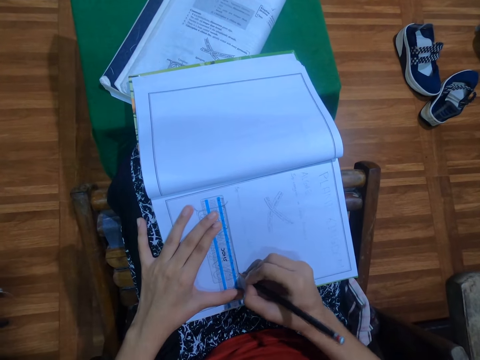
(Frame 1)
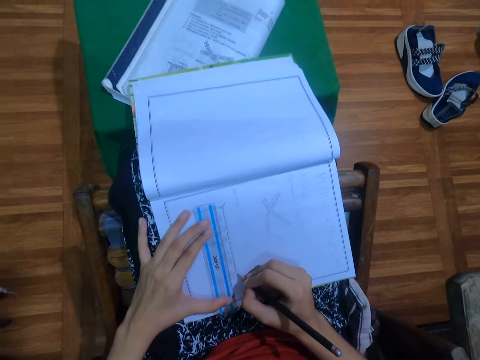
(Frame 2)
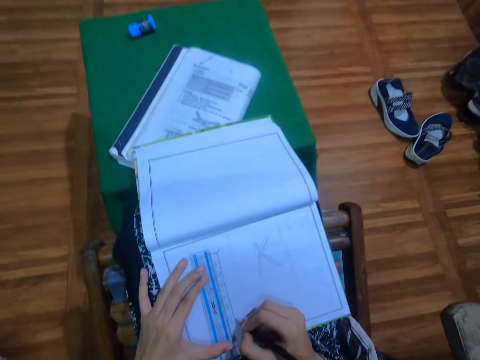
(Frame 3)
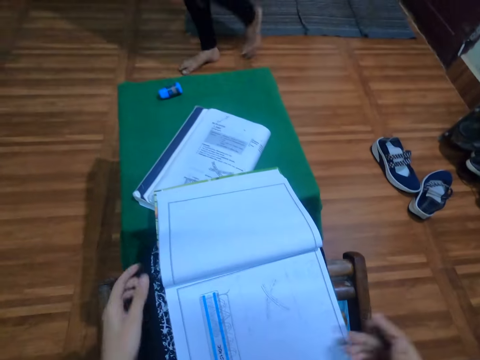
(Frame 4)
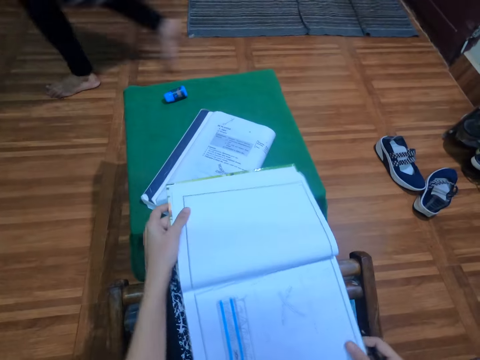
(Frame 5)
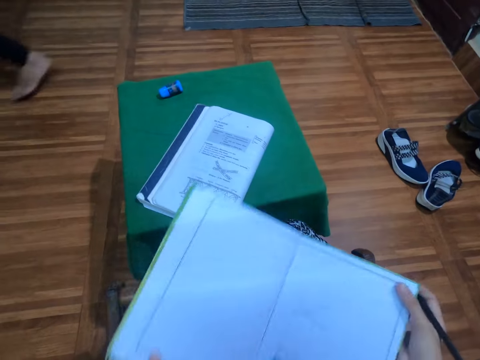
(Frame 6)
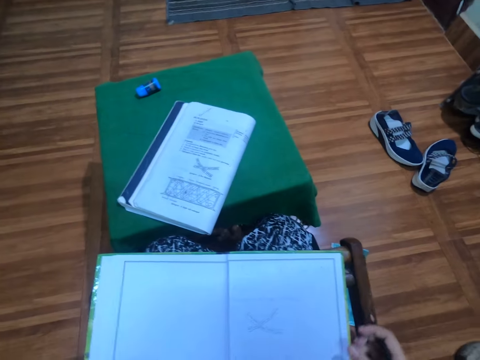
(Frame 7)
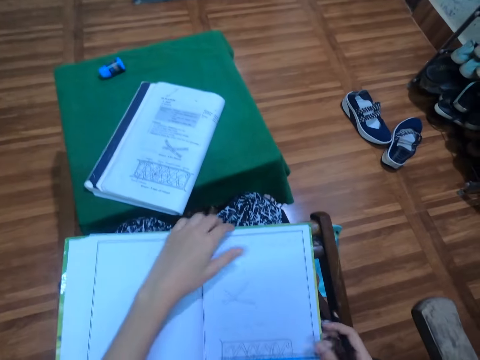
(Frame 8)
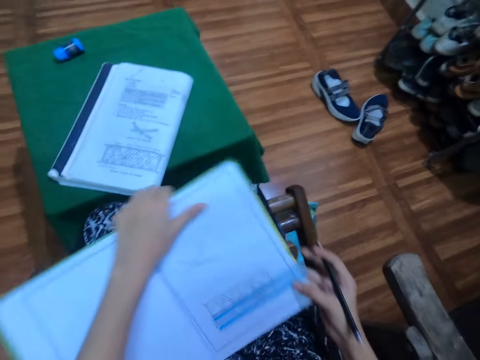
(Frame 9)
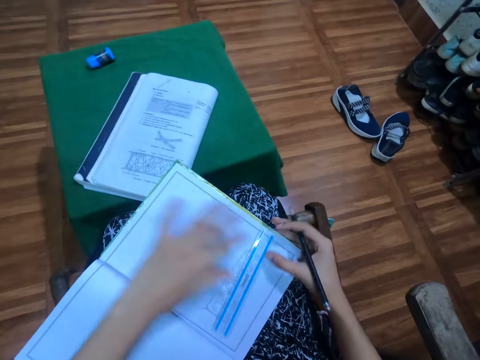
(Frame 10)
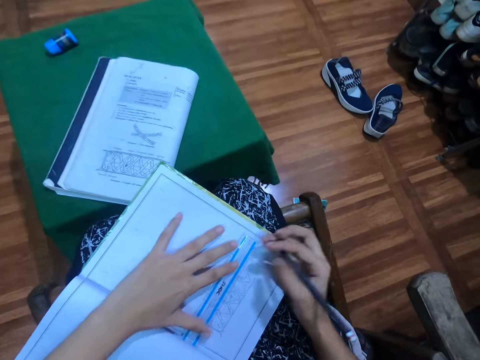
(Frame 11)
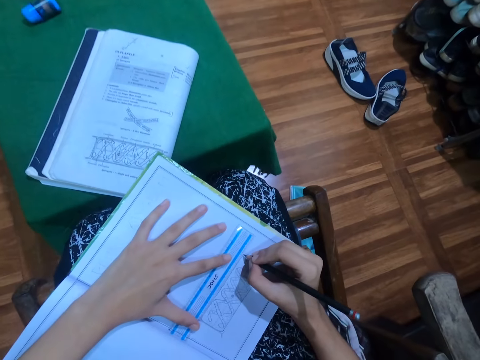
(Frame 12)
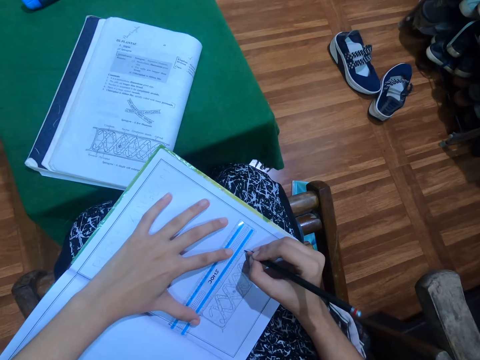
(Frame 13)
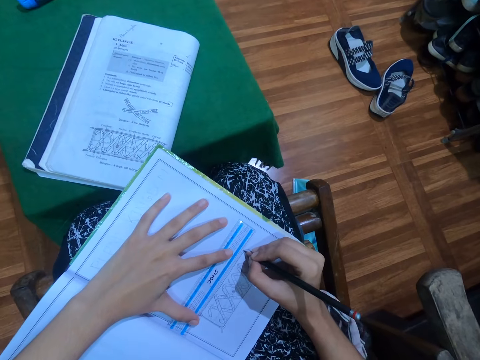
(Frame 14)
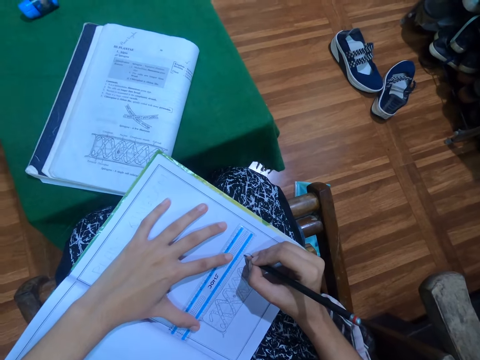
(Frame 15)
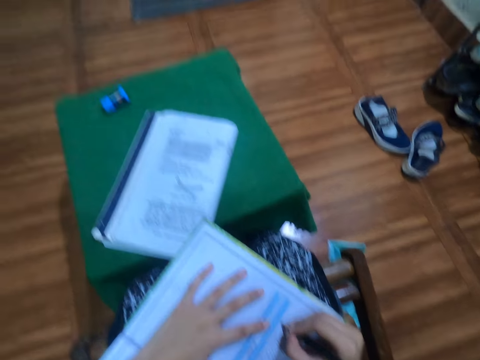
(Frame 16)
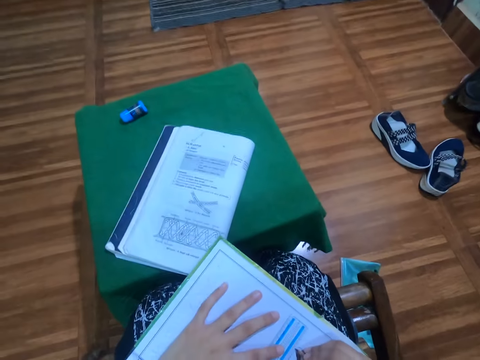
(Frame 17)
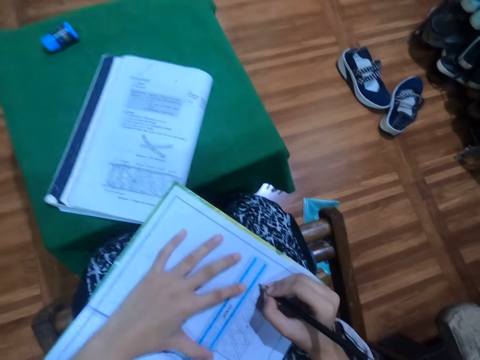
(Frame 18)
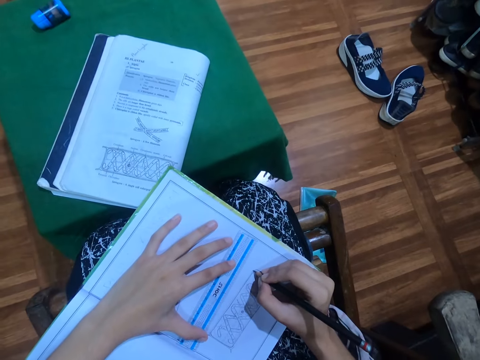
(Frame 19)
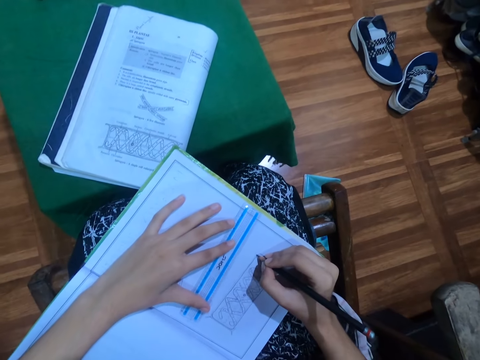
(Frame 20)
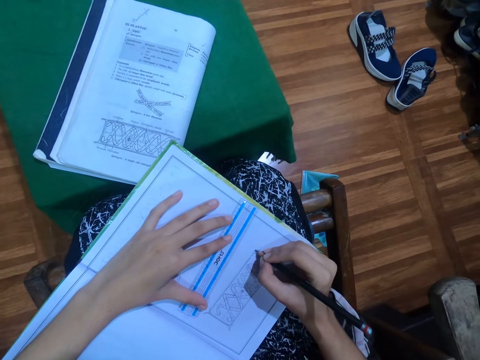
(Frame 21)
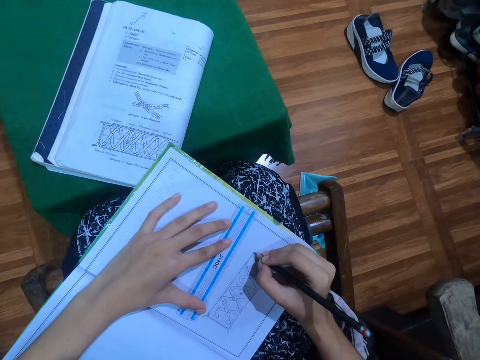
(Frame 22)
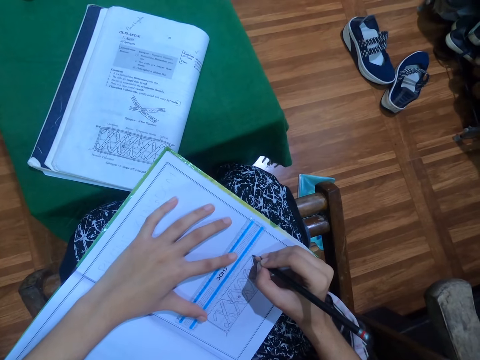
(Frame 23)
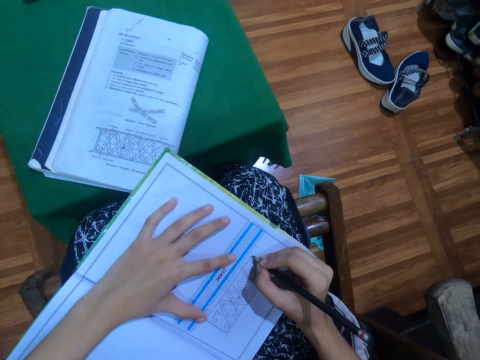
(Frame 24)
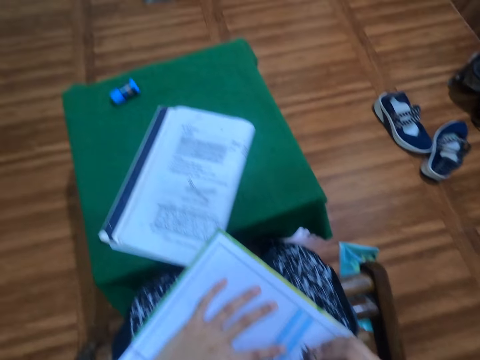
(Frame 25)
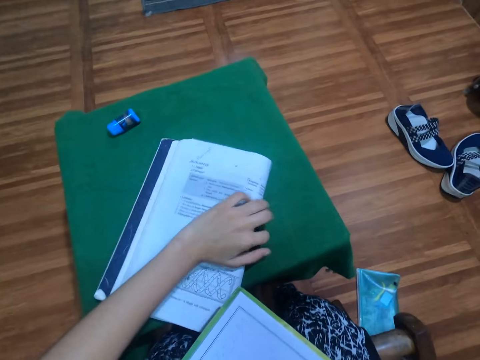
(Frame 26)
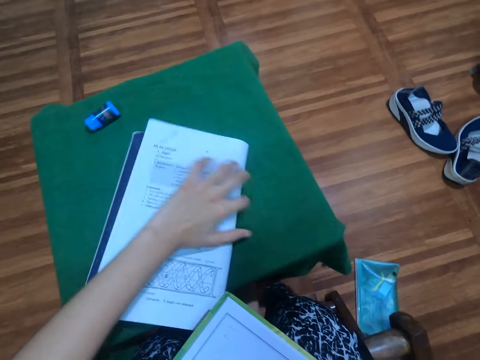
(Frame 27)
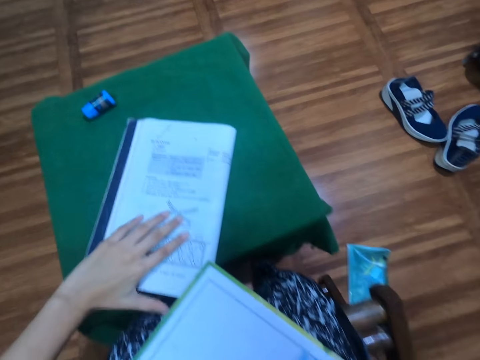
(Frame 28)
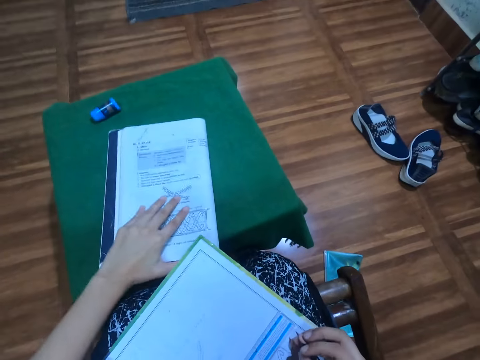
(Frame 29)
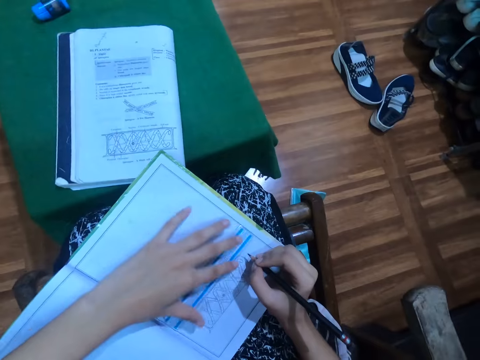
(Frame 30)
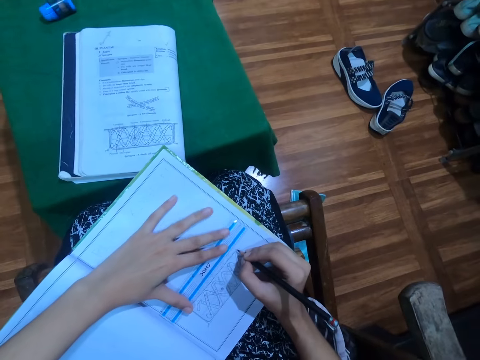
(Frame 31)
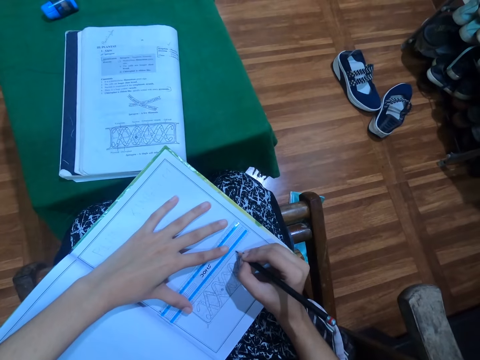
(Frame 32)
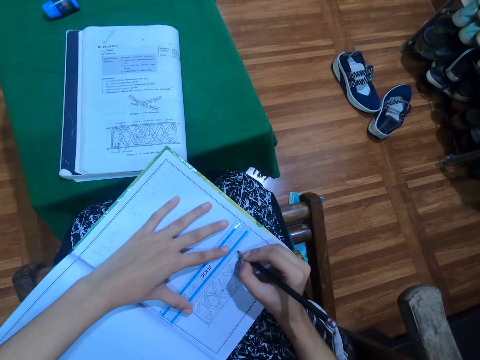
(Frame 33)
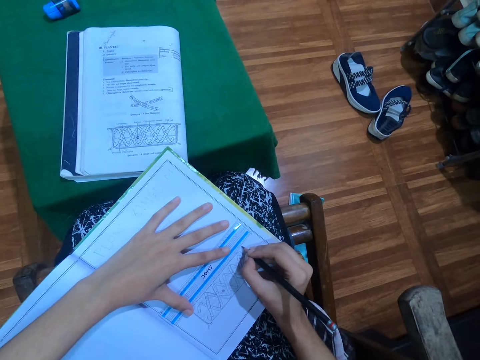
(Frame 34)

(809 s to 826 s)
The woman walks past the camera wearer. The camera wearer turns the book with both hands. She moves the ruler on the book with her right hand. She moves the ruler on the book with her left hand. She draws in the book with the pencil in her right hand. She moves the ruler on the book with her left hand. She moves the textbook on the table with her left hand. She moves the ruler on the book with her left hand. She draws in the book with the pencil in her right hand. She shifts the ruler on the workbook with her left hand.

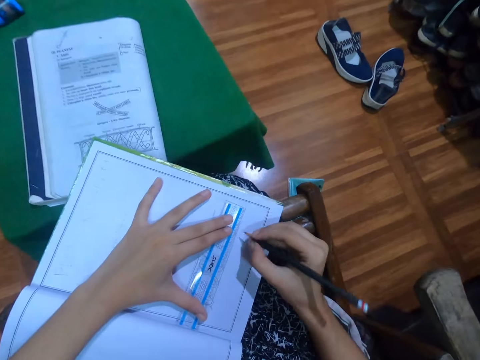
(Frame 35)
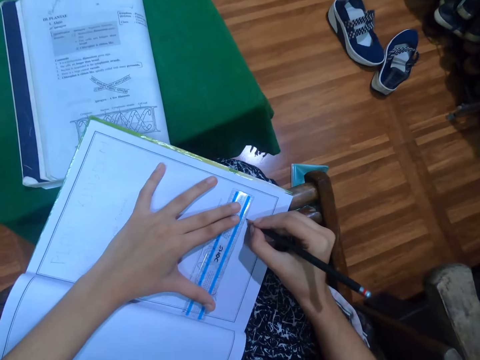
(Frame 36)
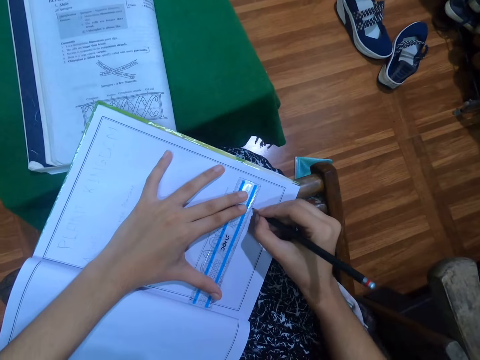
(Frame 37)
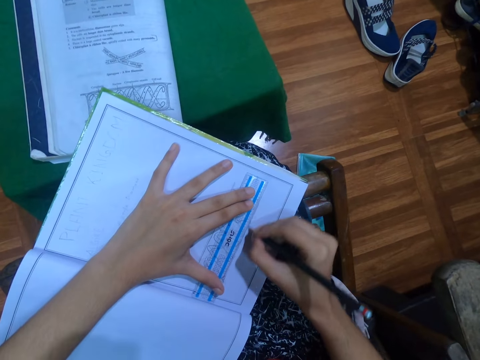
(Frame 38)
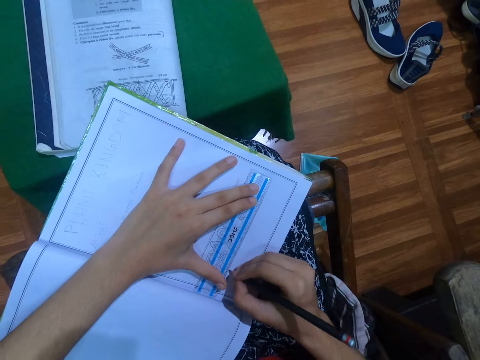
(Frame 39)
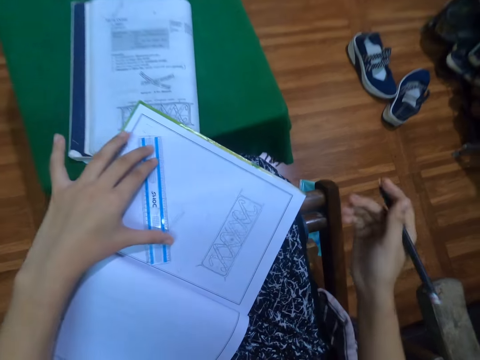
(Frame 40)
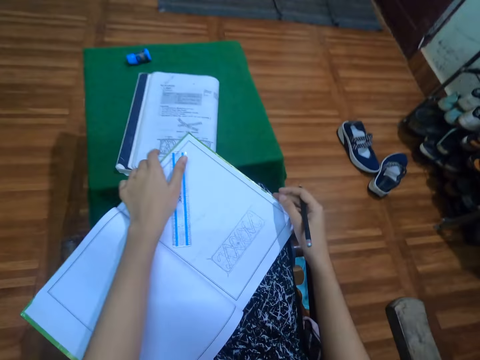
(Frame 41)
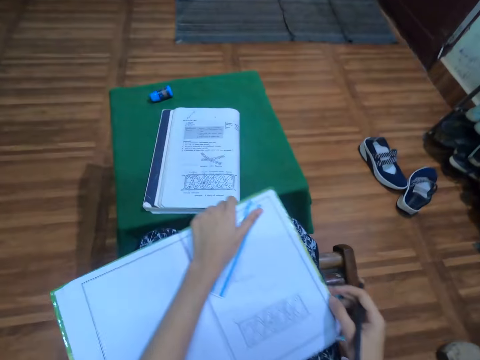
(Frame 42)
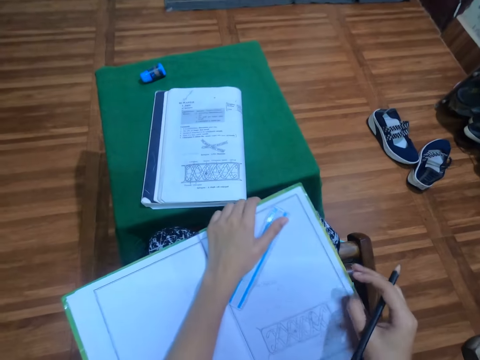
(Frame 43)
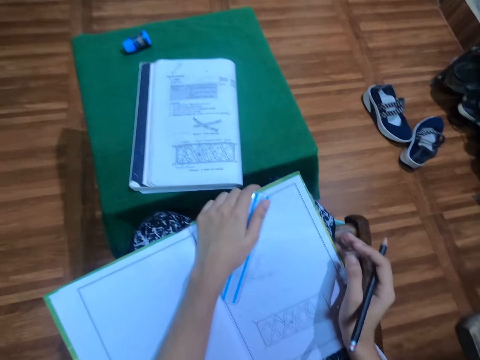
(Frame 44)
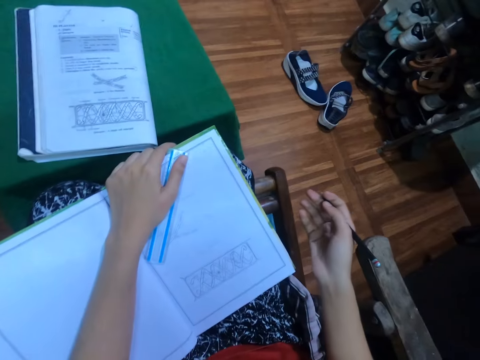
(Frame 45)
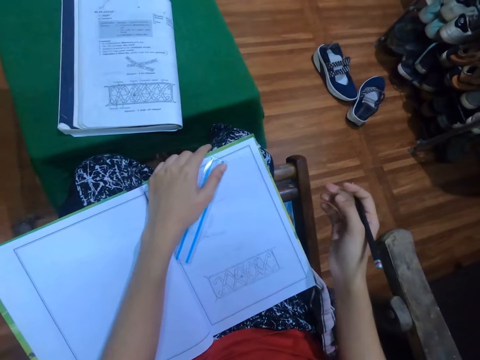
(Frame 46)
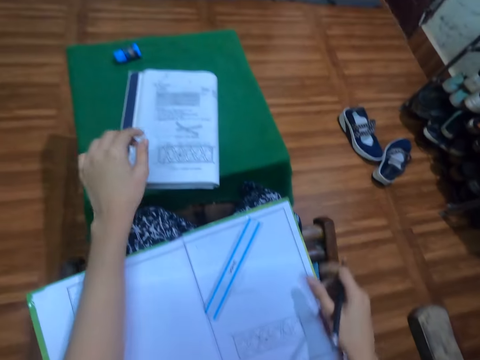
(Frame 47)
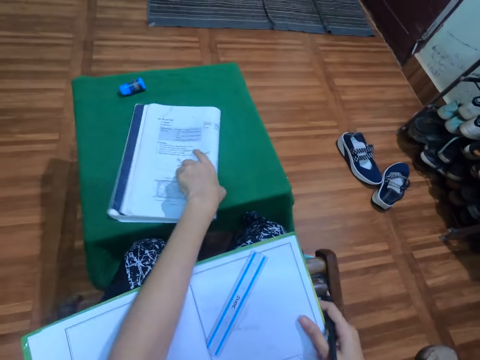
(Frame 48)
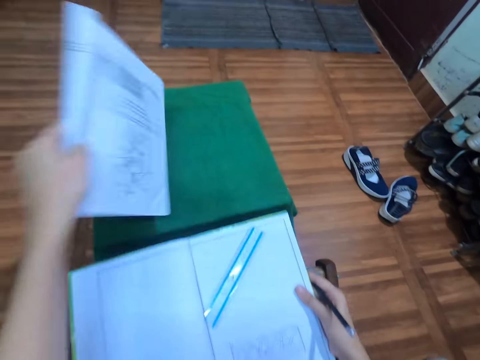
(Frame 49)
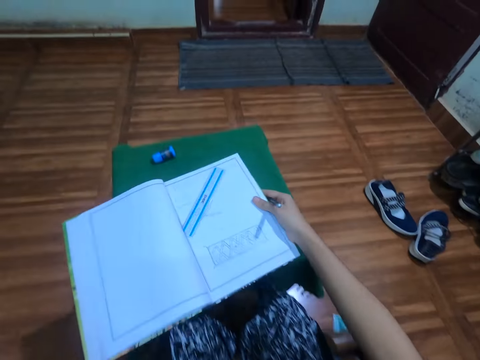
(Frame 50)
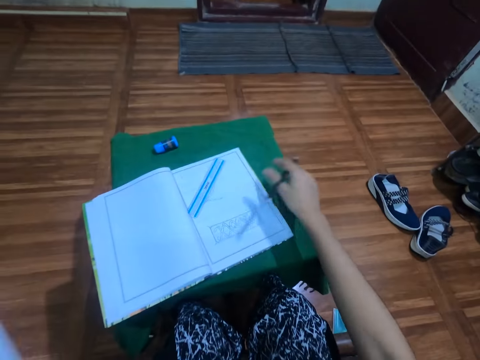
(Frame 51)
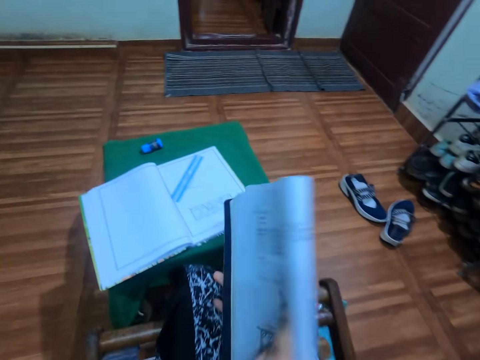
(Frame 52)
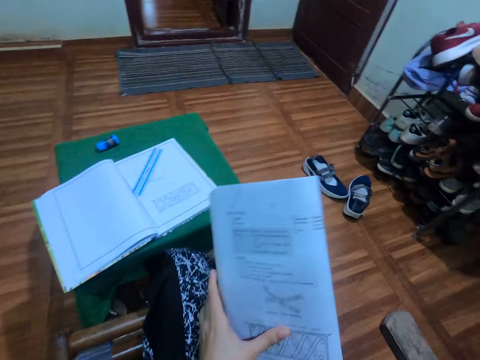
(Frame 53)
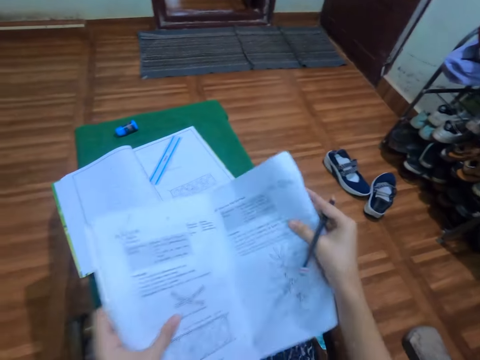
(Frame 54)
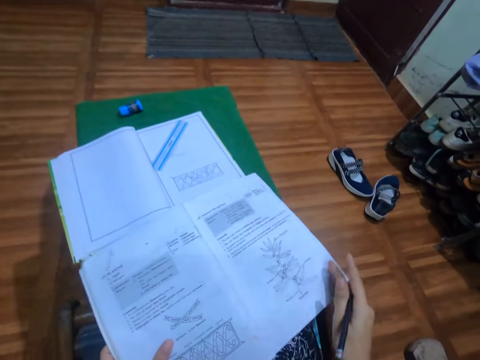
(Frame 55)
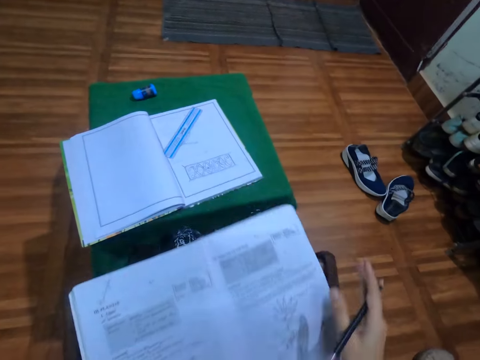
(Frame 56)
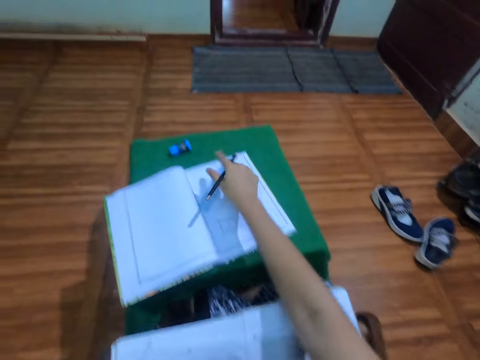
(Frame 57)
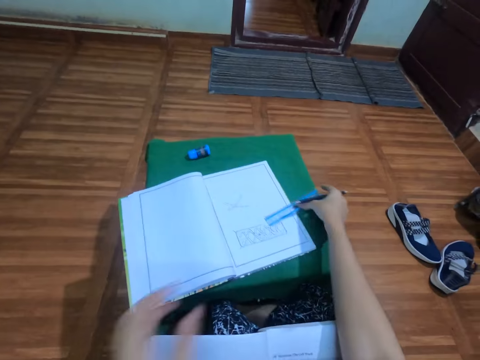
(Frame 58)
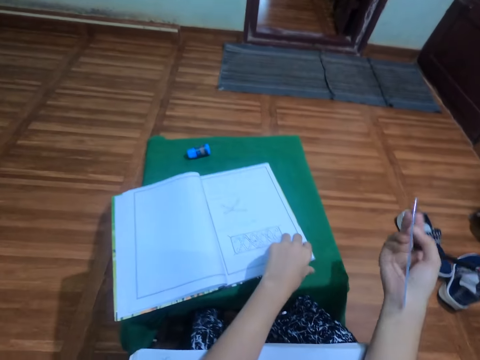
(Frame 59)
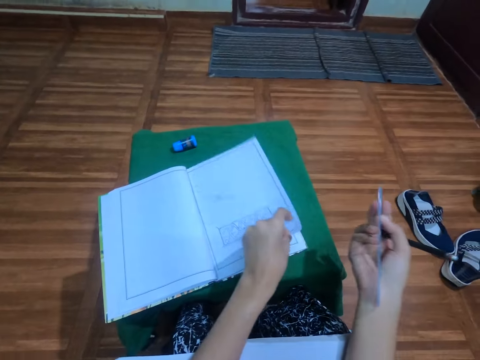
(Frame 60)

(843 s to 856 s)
The camera wearer draws a line on the workbook with the ruler in her left hand and the pencil in her right hand. She shifts the ruler on the workbook with her left hand. She shifts the workbook with both hands. She pulls the book closer. She picks up the workbook from the stool with her left hand. She moves the workbook from her lap to the stool with her right hand. She drops the workbook in her left hand on her right hand. She spreads the workbook on her lap with both hands. She picks up the ruler from the workbook with her right hand. She holds the ruler. She flips a page of the workbook with her left hand.
